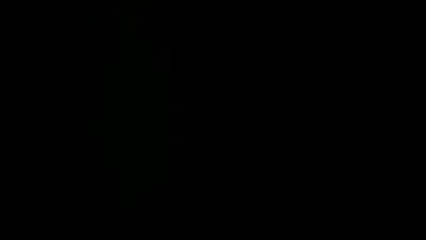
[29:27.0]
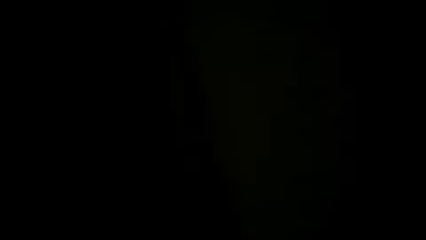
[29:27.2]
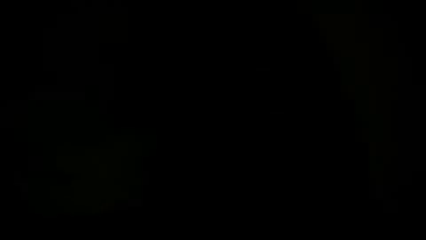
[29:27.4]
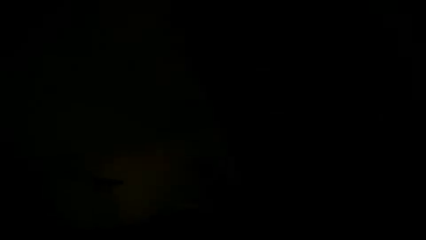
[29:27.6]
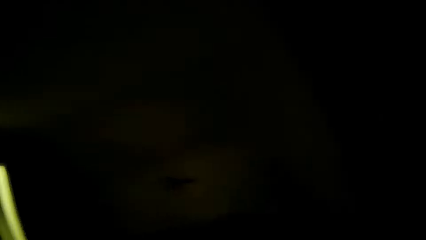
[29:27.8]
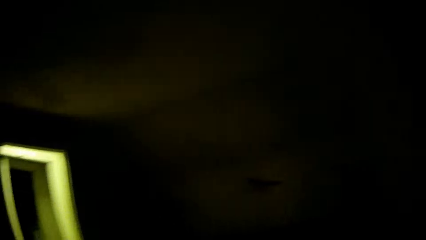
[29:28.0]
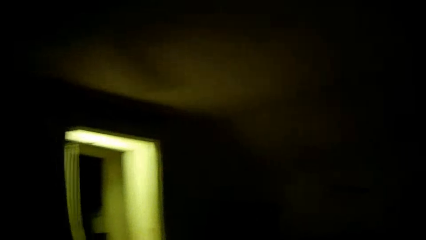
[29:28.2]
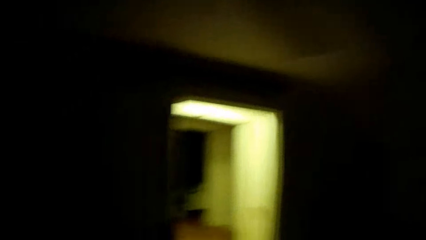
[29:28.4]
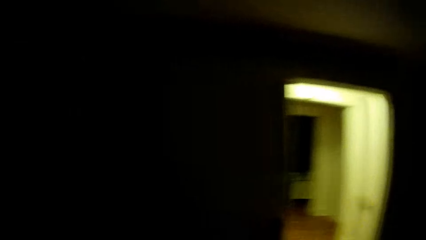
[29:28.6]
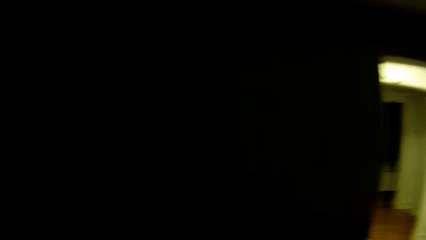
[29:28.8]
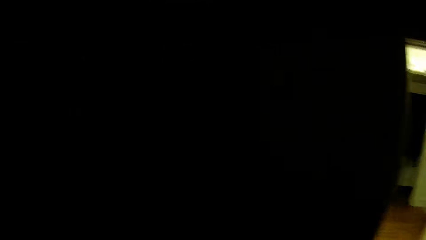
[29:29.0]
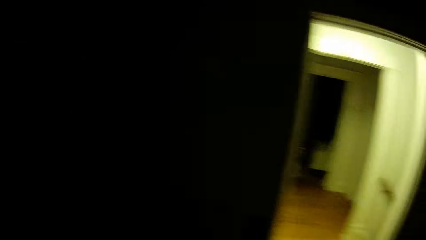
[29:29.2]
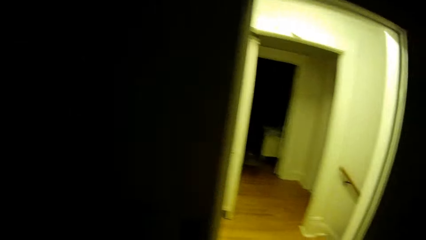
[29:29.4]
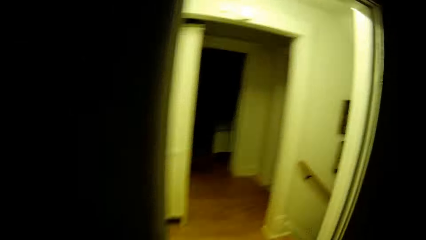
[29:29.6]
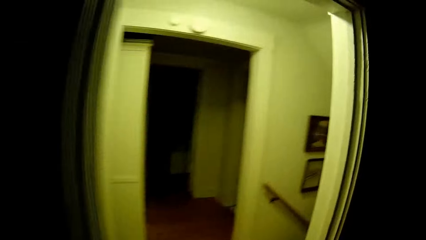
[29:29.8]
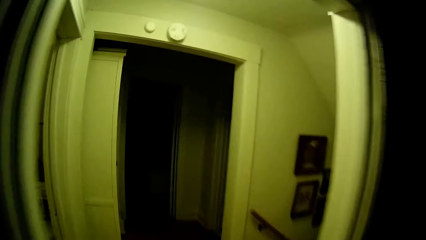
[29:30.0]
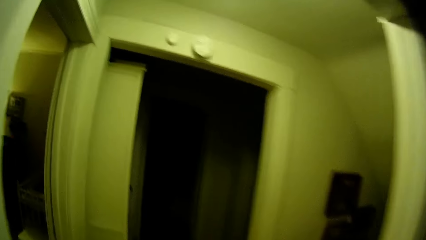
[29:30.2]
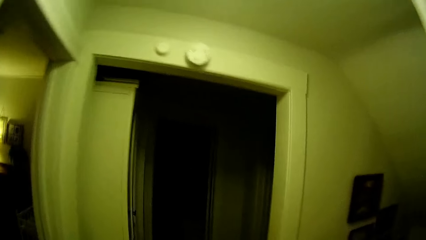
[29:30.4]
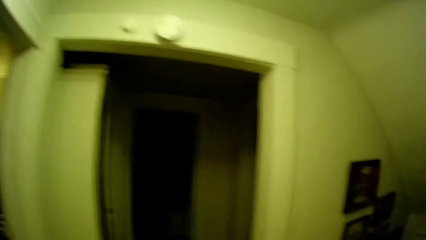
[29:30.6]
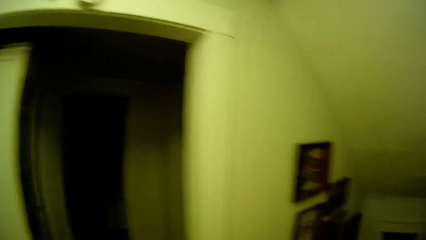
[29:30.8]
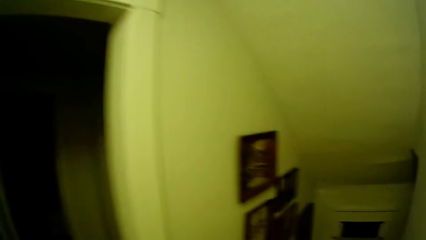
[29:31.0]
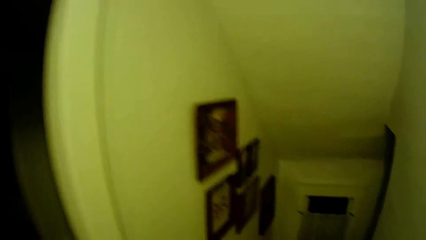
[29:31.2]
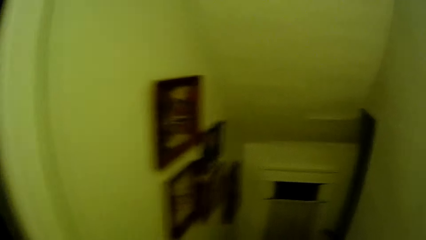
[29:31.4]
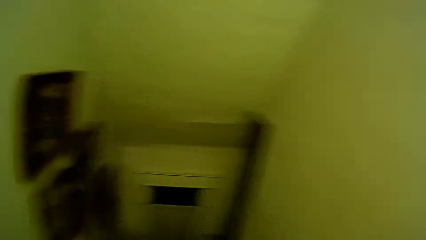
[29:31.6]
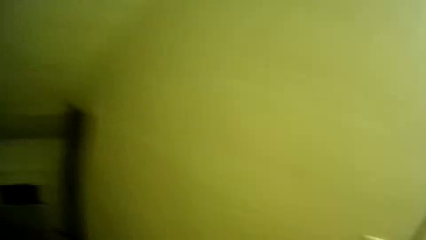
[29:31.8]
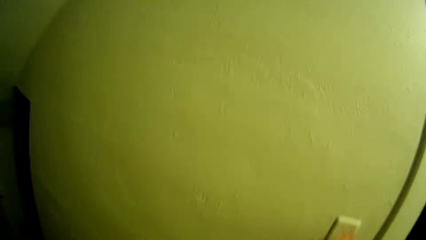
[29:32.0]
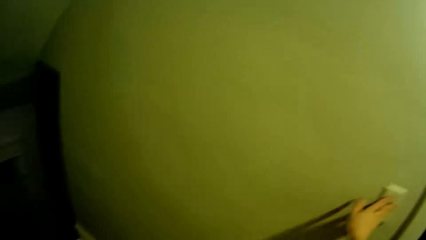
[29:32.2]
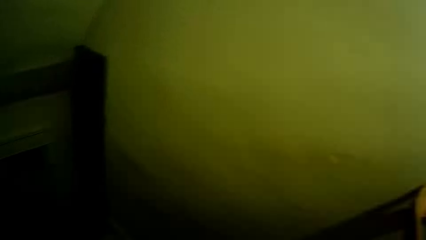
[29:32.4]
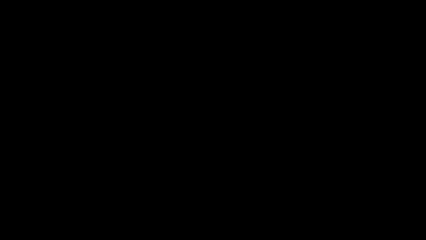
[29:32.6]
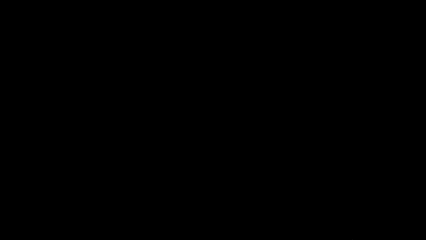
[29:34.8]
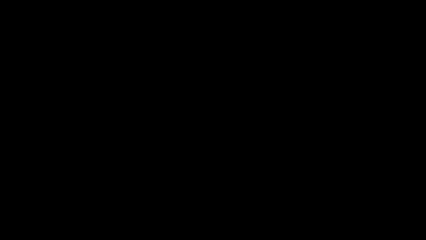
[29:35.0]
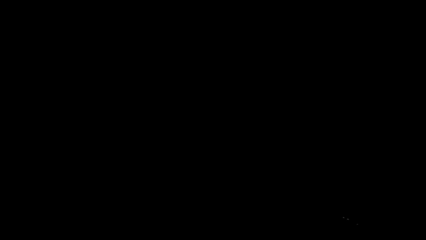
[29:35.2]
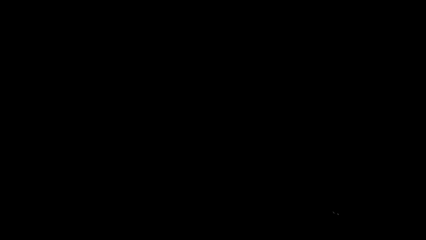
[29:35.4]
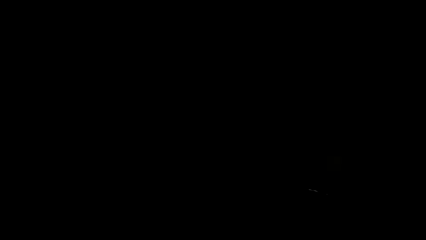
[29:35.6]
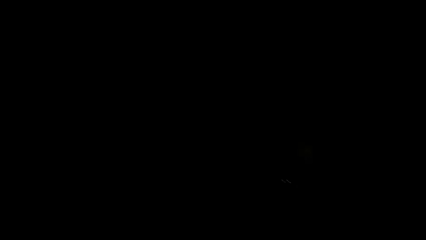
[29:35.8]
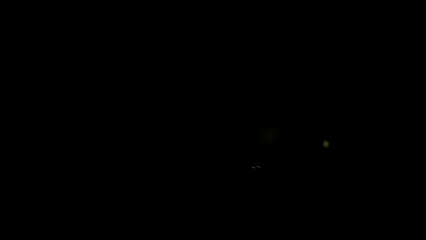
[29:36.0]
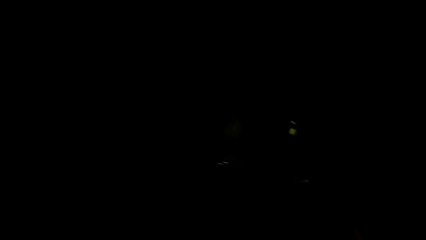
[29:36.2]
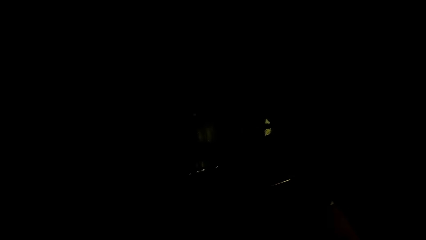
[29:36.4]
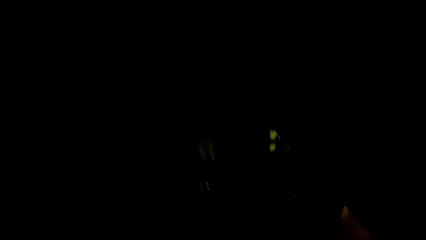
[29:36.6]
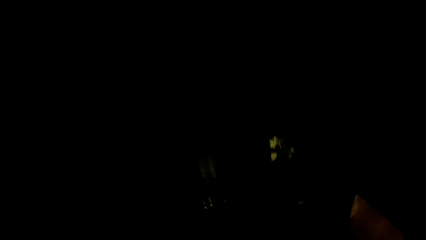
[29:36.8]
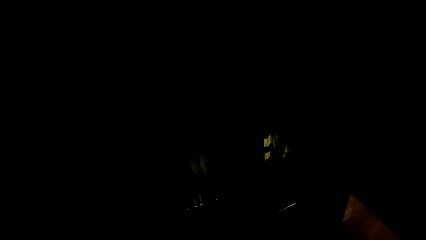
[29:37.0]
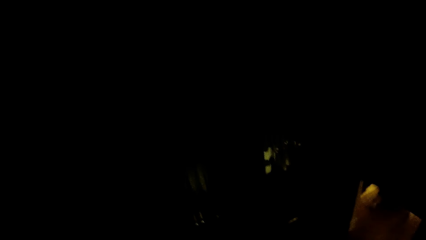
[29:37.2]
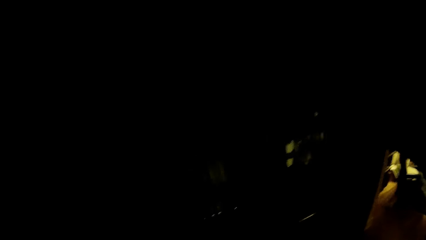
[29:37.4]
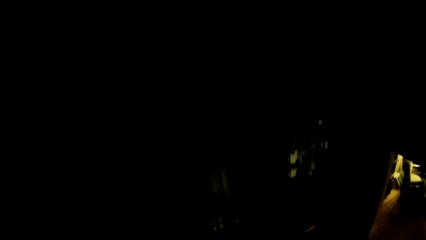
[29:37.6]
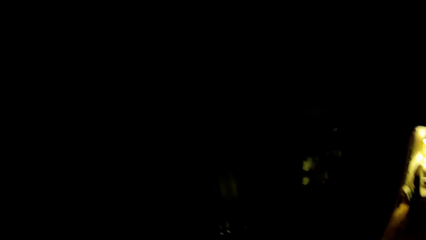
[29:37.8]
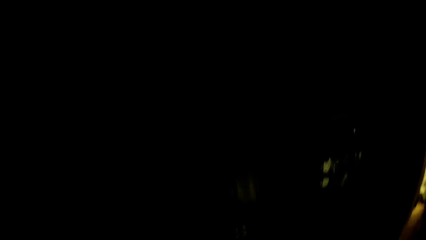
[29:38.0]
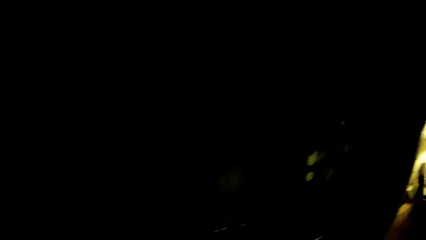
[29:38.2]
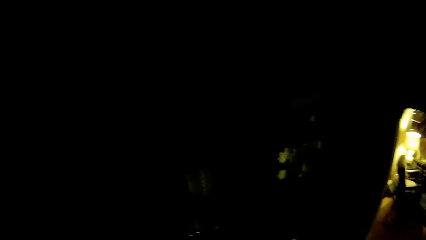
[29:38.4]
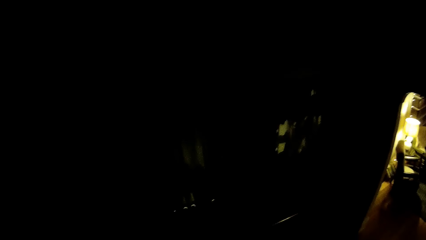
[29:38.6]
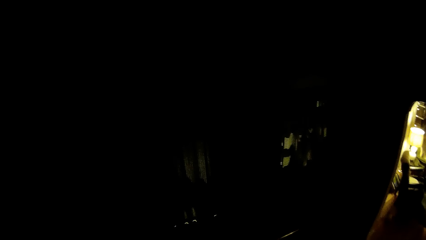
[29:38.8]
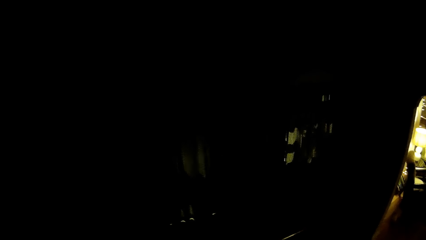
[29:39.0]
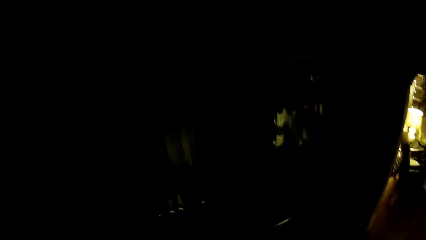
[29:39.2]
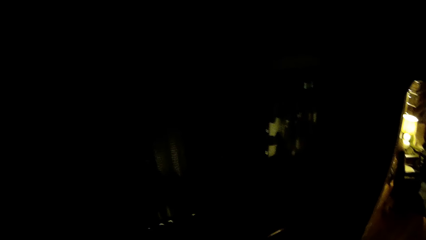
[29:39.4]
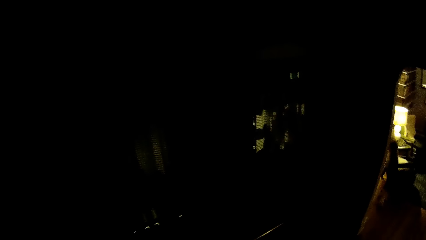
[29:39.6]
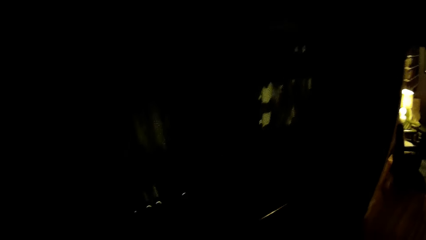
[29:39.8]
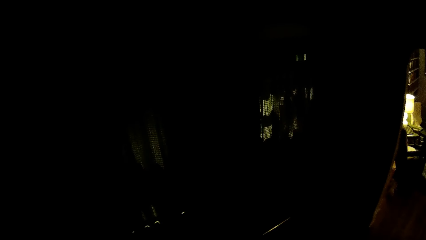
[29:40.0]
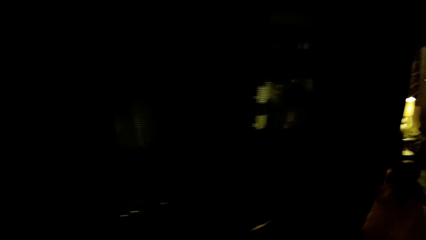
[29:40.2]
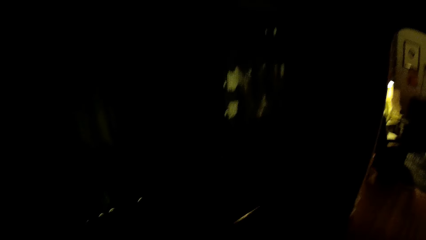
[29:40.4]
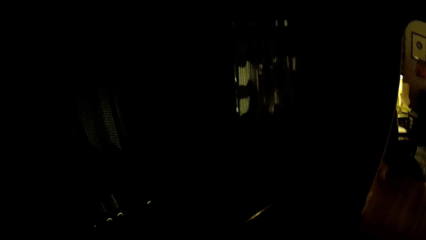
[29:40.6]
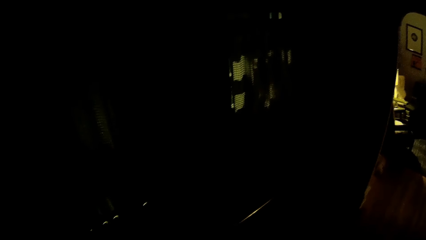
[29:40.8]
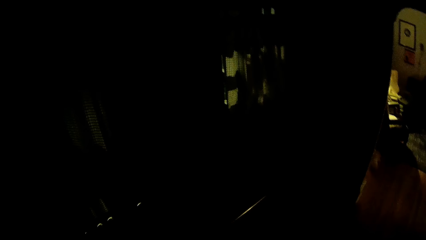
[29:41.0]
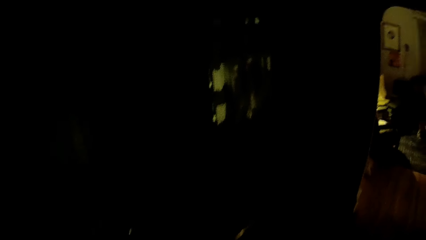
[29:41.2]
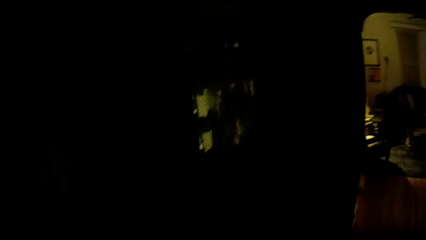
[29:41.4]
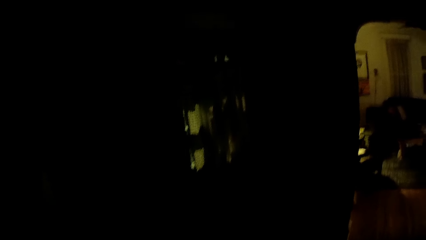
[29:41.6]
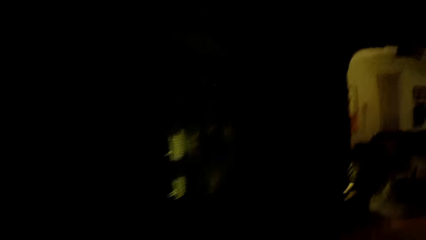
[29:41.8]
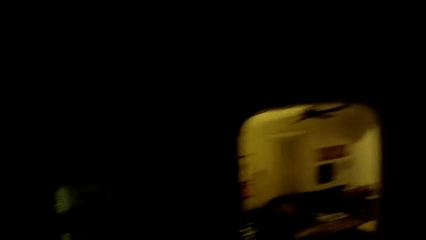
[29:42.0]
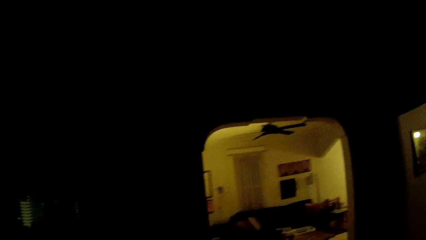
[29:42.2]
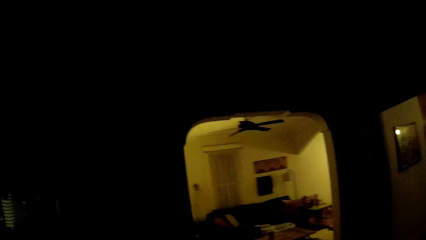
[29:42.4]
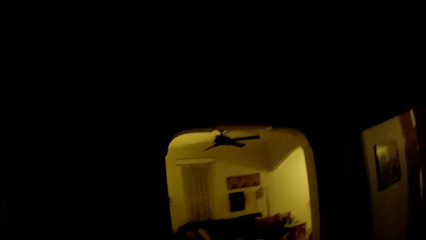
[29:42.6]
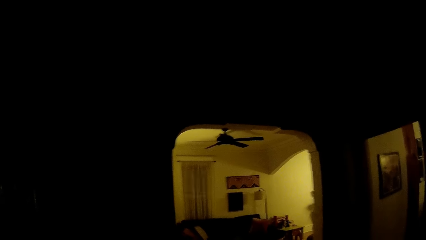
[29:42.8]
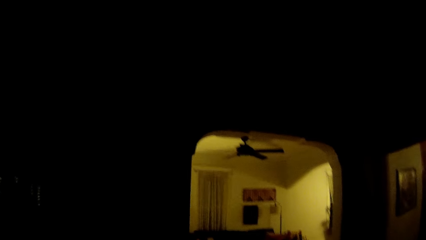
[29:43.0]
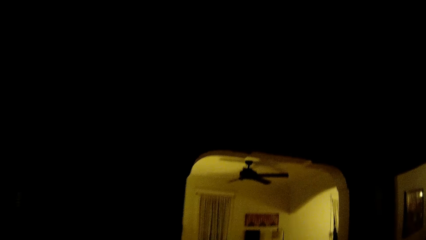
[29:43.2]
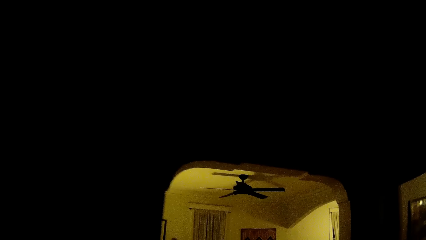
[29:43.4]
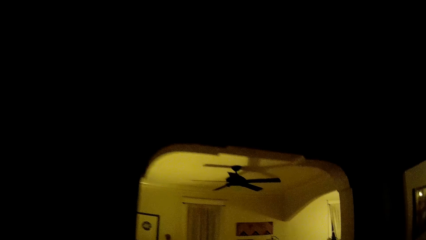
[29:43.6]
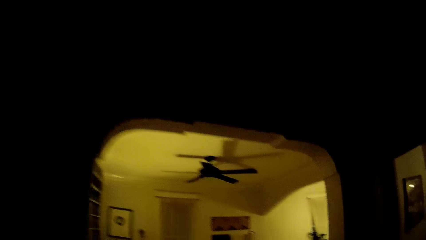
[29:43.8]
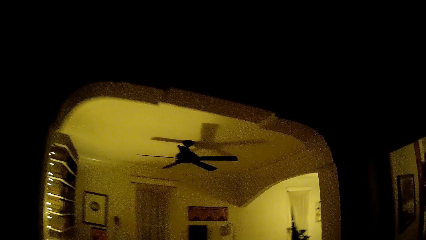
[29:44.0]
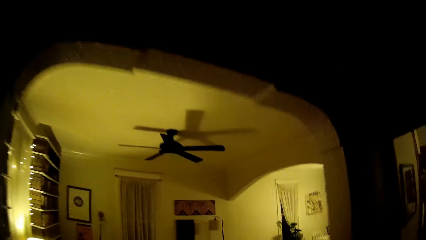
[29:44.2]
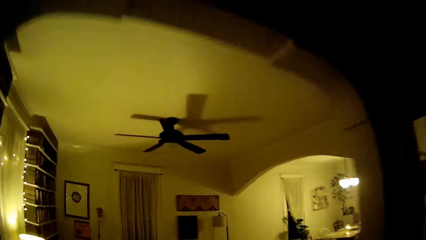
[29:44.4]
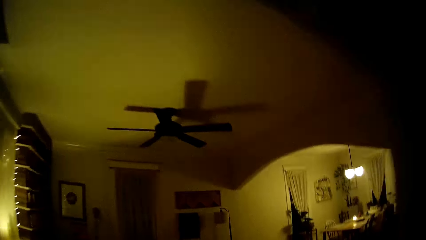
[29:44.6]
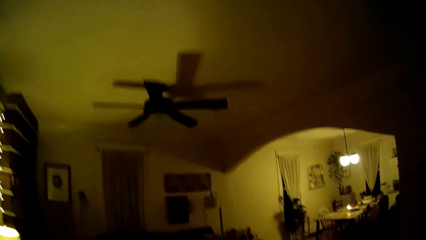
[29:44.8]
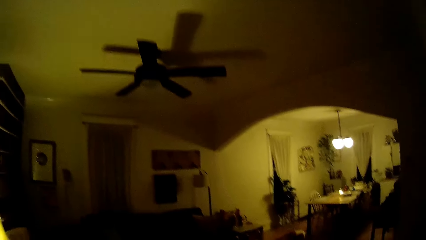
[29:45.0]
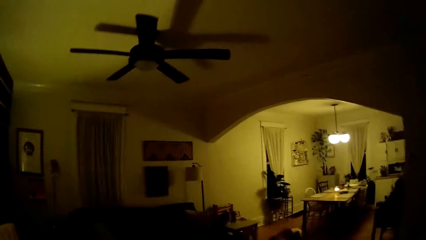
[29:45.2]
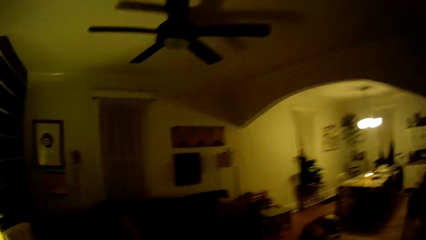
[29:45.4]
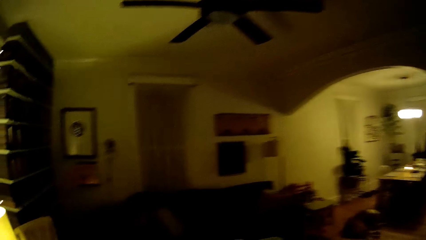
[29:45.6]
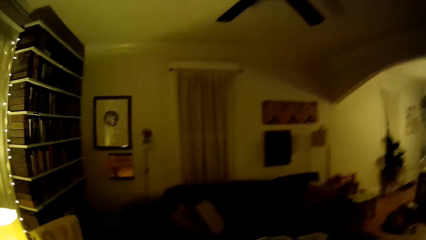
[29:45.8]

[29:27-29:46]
The camera wearer walks out of the other dark room. She walks in the room. She turns off a light switch with her right hand. She walks downstairs. She walks into the dark room. She walks into the sitting room.
